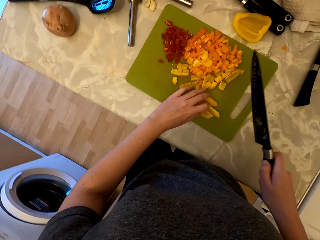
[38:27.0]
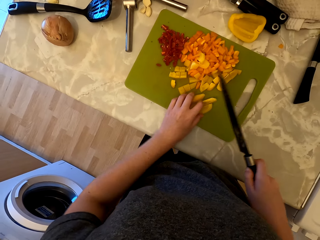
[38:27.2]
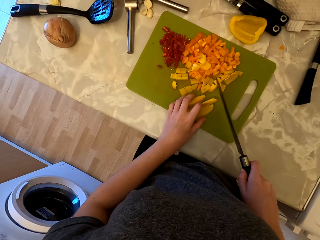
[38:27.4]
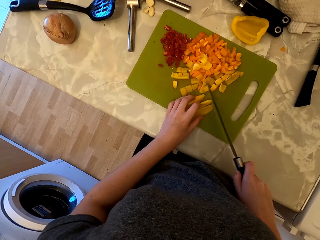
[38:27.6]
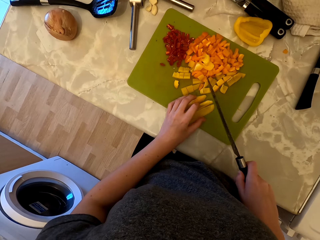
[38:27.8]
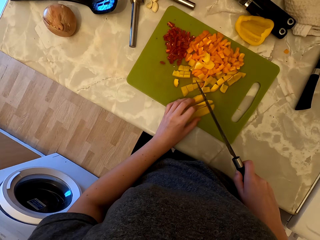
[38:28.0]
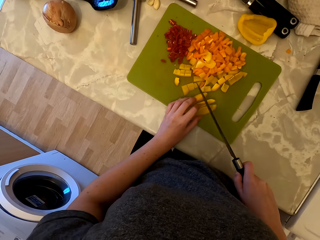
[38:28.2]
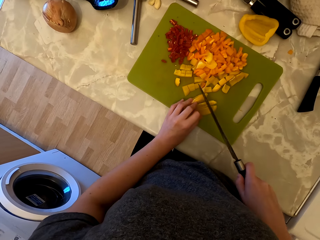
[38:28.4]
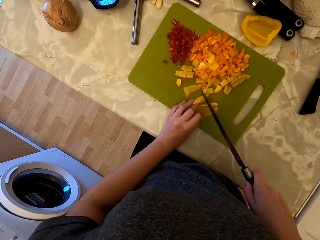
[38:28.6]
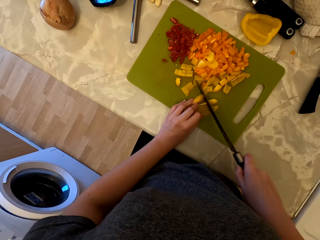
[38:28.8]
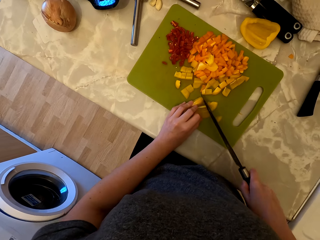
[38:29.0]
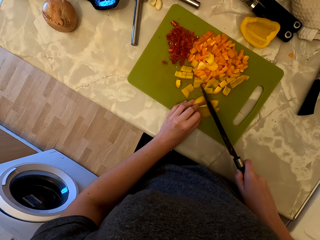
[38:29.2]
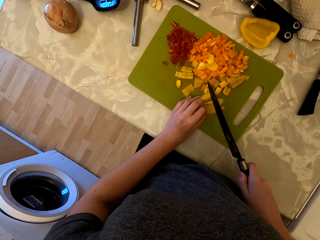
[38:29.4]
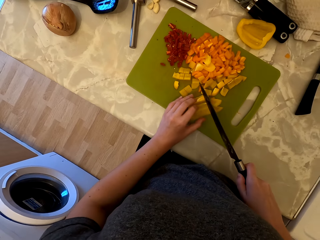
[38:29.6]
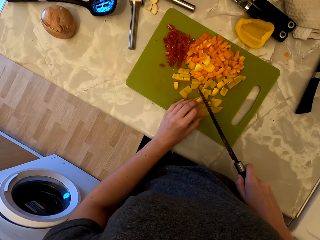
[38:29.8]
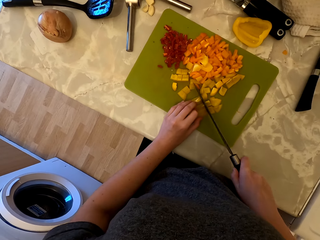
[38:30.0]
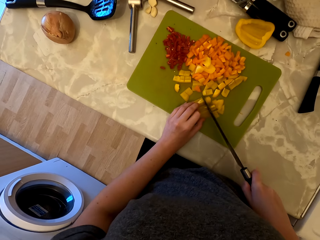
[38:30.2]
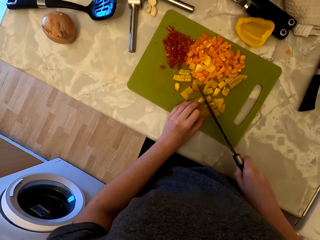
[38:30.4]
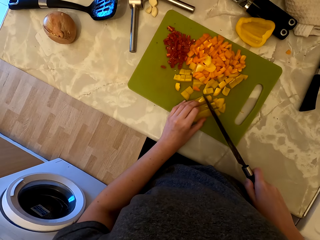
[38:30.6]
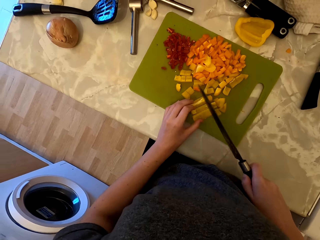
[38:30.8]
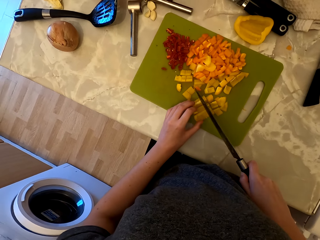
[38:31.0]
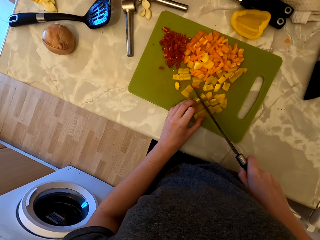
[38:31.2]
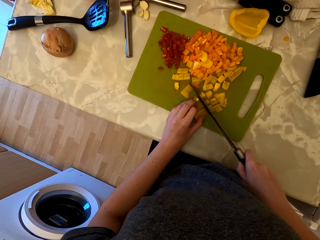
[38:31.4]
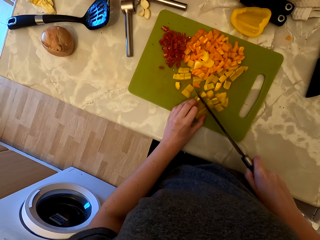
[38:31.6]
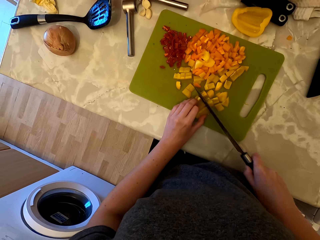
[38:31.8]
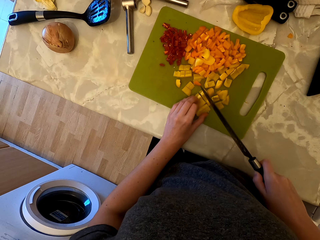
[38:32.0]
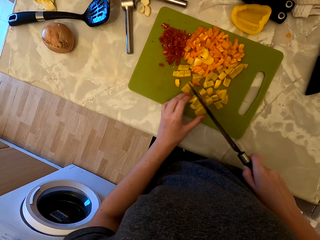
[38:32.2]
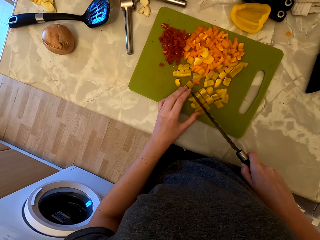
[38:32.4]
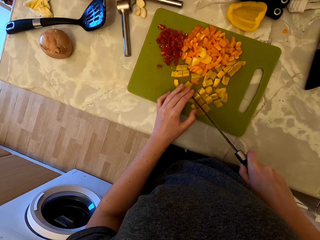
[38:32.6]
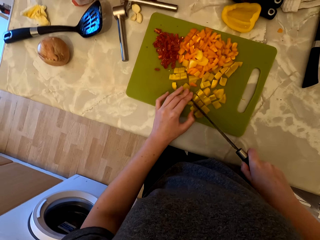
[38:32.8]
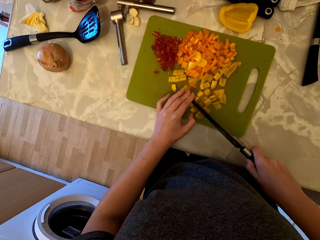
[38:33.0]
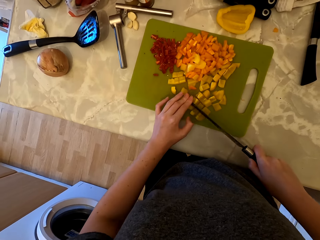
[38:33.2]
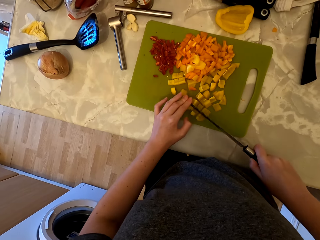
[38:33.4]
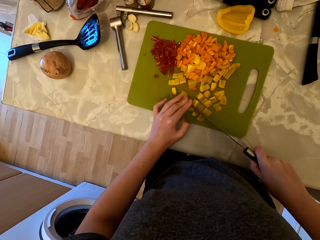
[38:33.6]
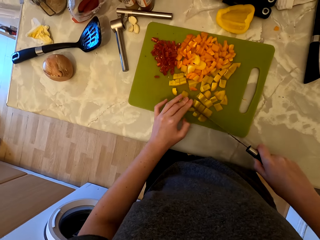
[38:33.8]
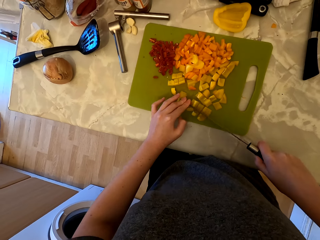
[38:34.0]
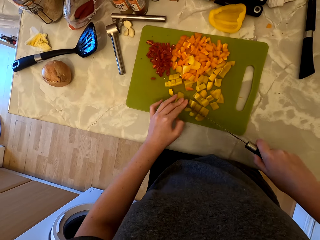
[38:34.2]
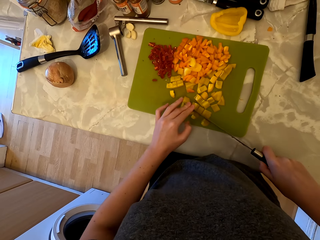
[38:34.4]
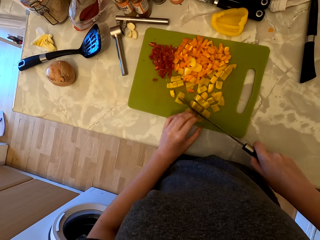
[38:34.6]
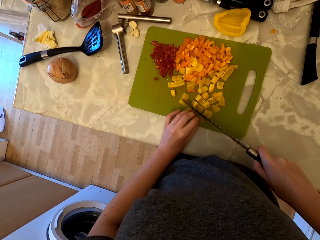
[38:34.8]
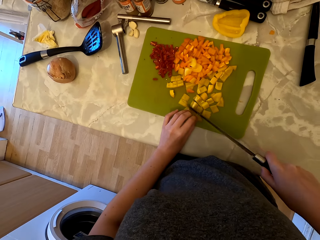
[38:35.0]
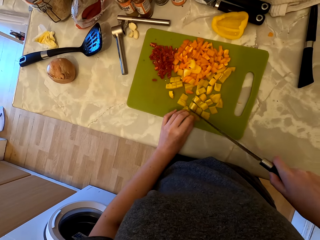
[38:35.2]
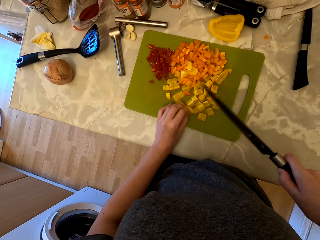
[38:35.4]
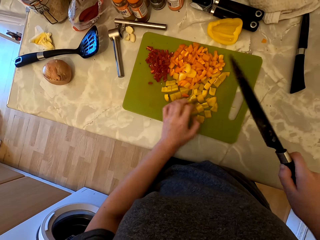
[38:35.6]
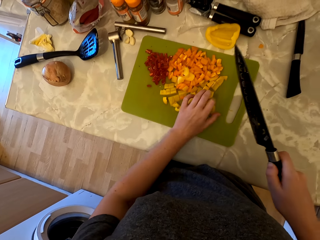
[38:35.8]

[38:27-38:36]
The camera wearer cuts the bell pepper into pieces with the knife.

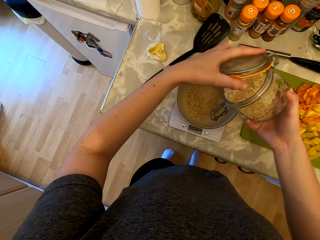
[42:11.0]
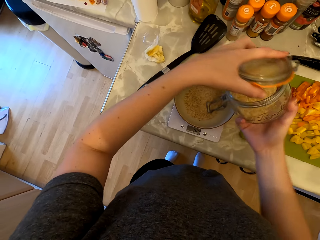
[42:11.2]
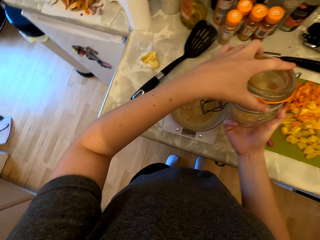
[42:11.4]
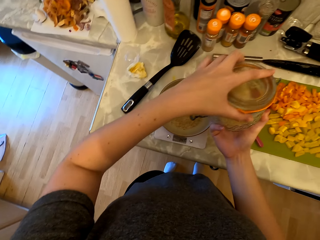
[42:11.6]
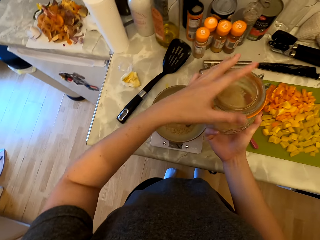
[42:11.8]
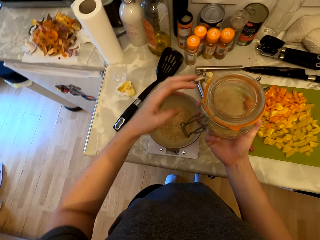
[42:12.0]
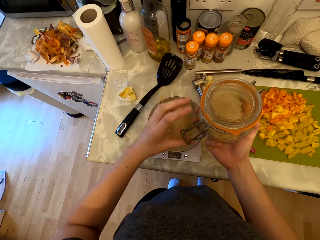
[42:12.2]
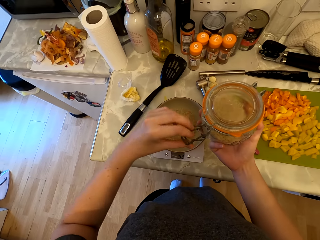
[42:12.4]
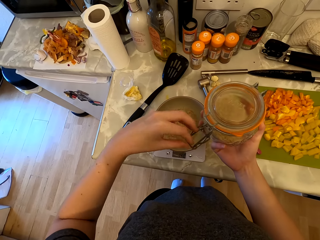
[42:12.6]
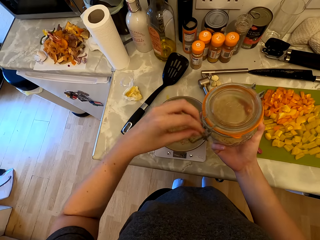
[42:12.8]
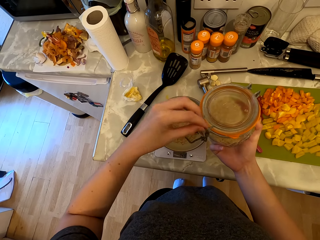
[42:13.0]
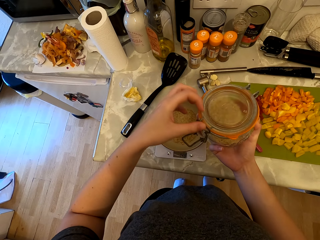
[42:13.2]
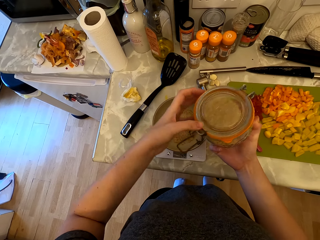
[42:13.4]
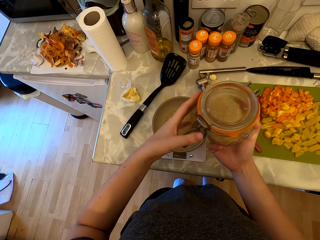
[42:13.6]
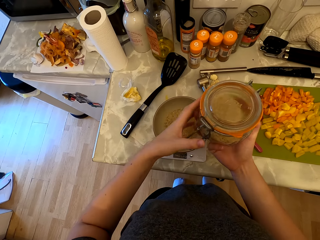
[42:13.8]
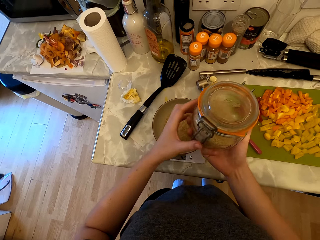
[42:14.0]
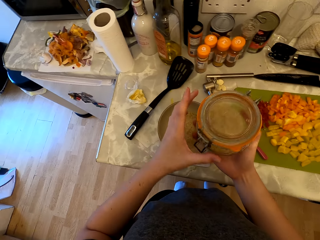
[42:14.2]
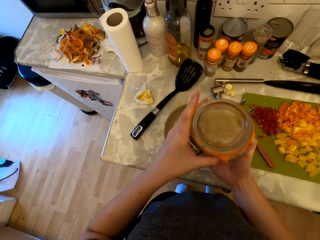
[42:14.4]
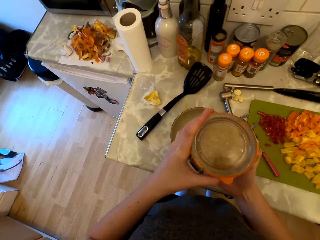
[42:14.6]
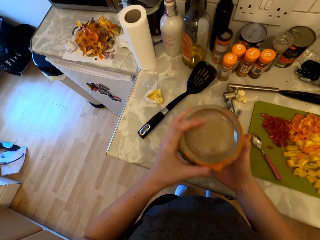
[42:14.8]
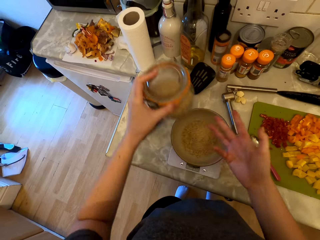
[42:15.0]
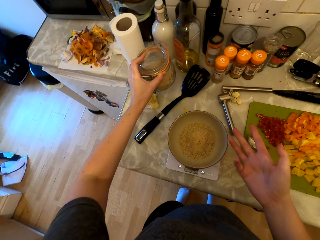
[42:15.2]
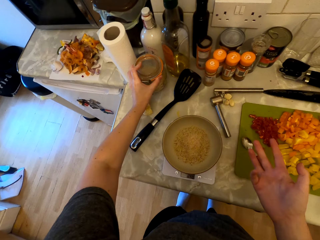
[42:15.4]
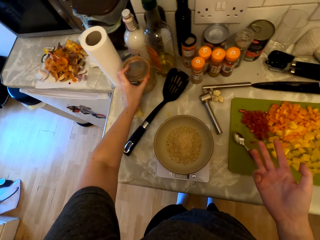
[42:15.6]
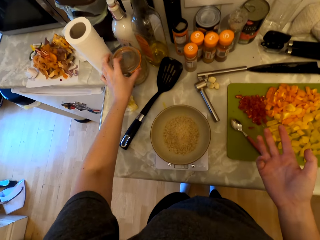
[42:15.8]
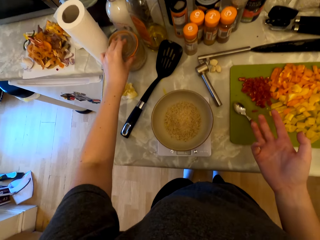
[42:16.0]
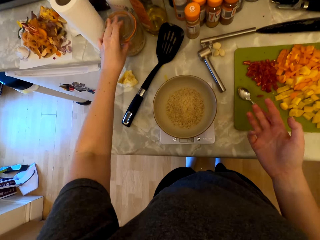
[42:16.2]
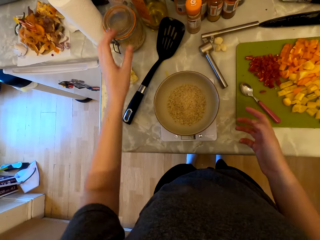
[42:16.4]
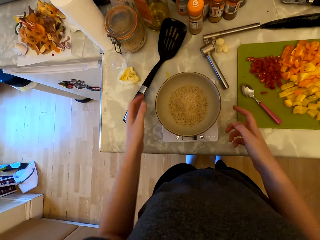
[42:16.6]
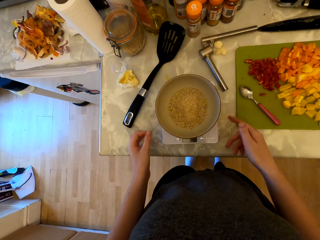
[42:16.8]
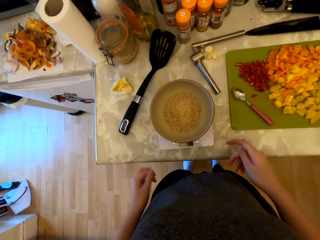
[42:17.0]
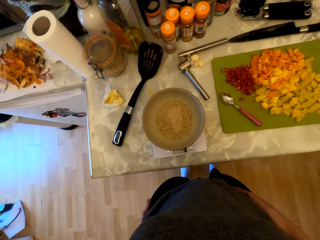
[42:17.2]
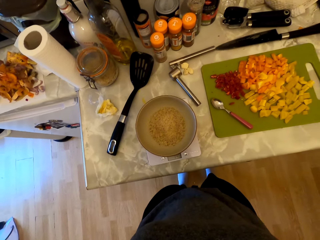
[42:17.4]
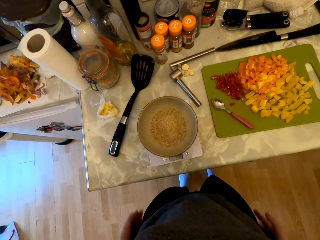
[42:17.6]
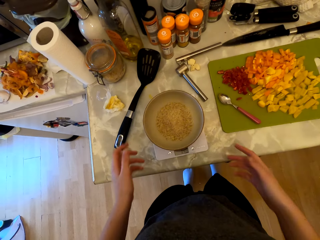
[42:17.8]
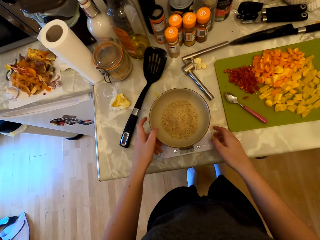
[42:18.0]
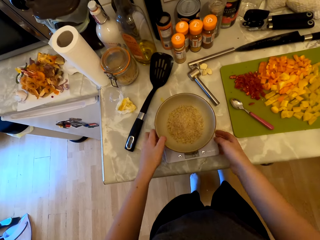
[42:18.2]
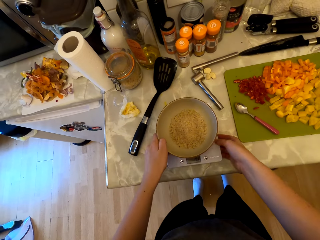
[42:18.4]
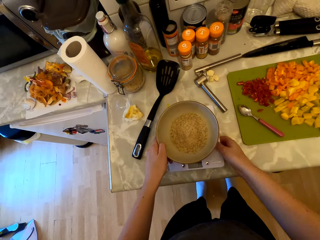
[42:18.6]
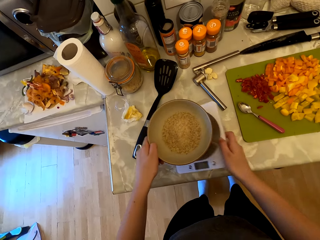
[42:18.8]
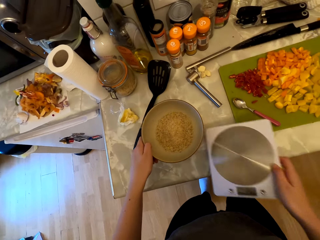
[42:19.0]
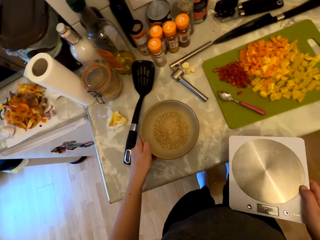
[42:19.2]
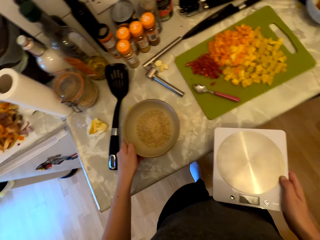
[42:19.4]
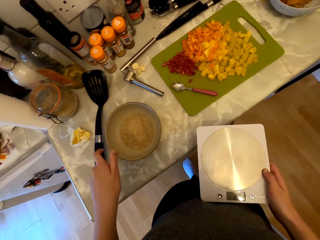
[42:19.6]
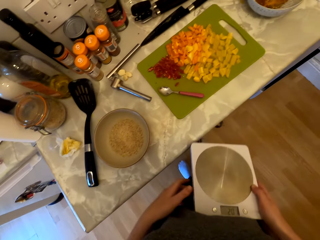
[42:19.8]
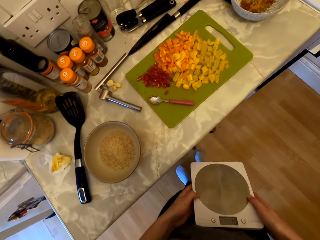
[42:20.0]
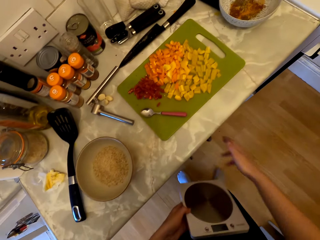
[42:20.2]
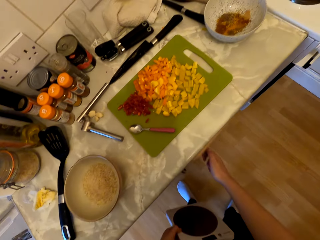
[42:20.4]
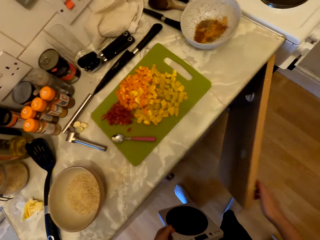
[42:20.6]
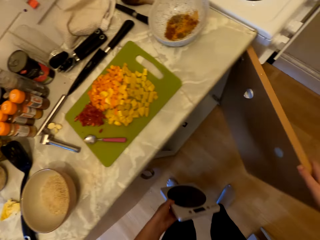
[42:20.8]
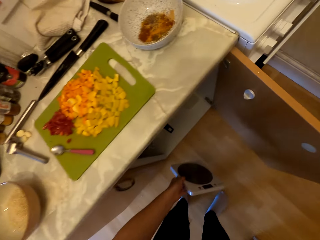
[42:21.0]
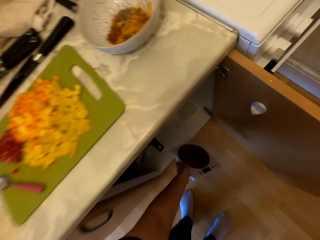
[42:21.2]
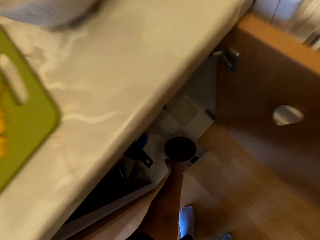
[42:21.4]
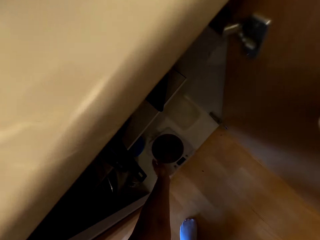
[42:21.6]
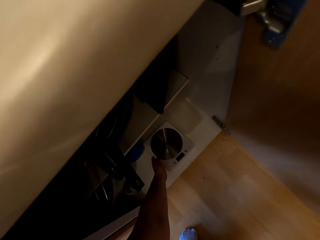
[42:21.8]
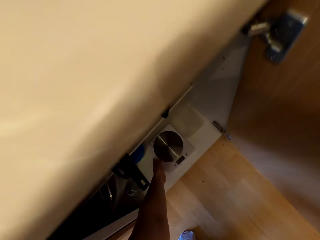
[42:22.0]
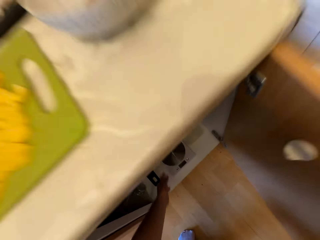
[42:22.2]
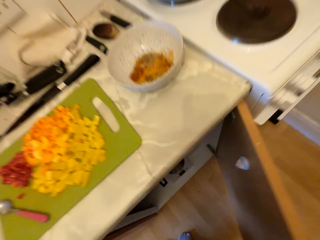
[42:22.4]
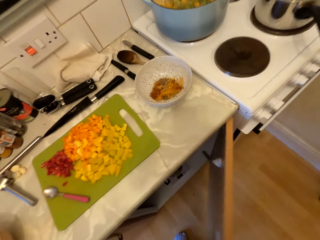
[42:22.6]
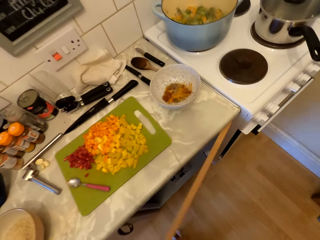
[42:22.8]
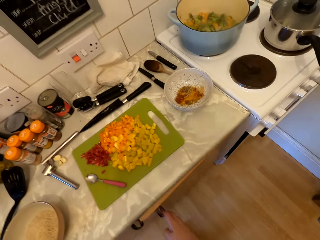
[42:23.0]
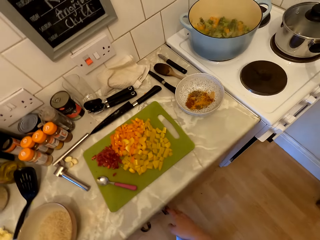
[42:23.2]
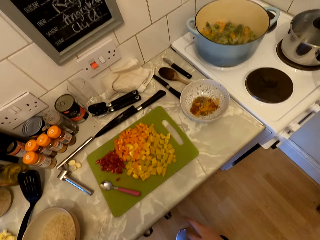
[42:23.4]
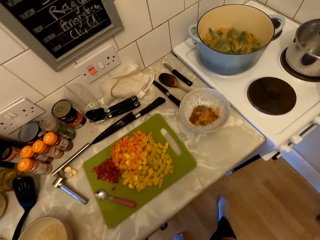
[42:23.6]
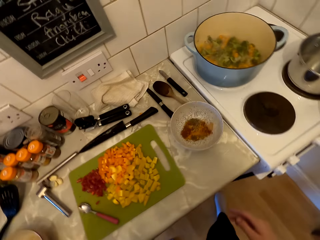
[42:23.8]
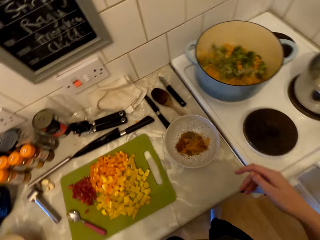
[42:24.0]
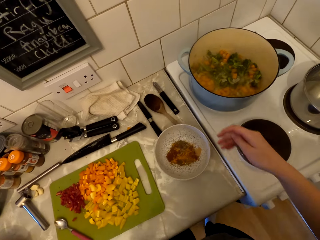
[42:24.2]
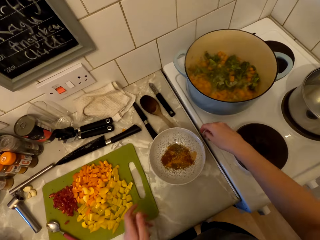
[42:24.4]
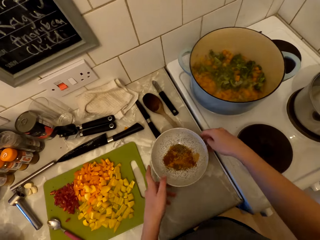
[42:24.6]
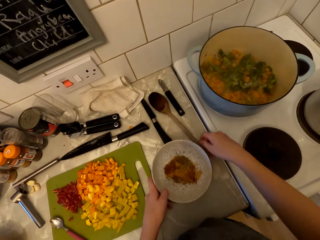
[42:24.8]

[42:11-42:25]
The camera wearer closes the tin. They put the tin on the countertop. They rub the hand on her cloth. They pick up the weighing scale plate and pick up the weighing scale. They put the weighing scale plate on the countertop. They open the cabinet door. They put the weighing scale in the cabinet. They close the cabinet door.
